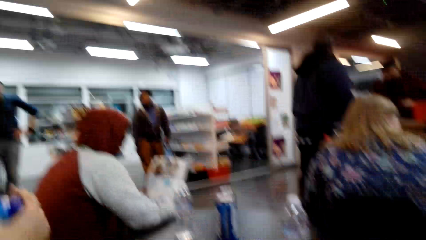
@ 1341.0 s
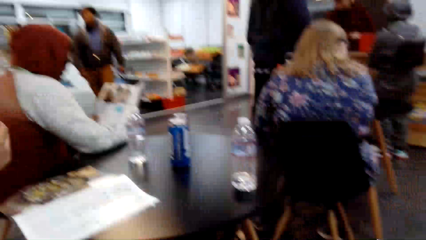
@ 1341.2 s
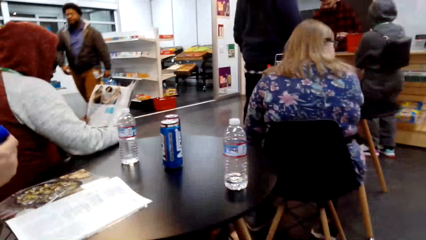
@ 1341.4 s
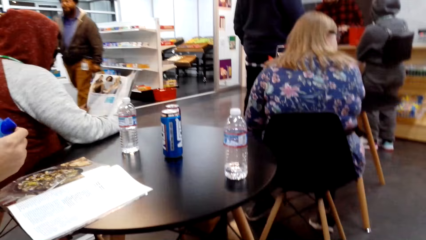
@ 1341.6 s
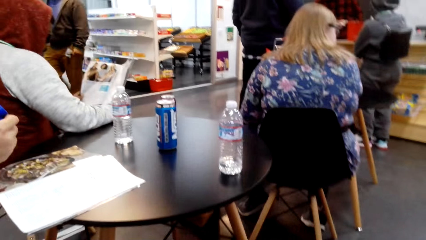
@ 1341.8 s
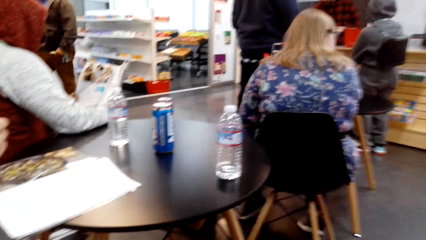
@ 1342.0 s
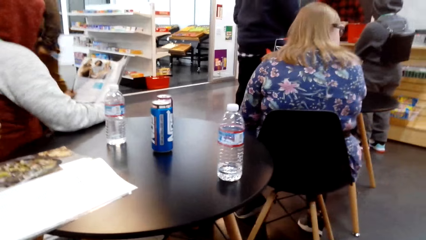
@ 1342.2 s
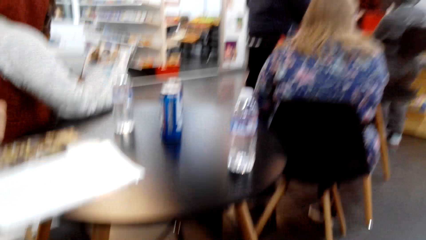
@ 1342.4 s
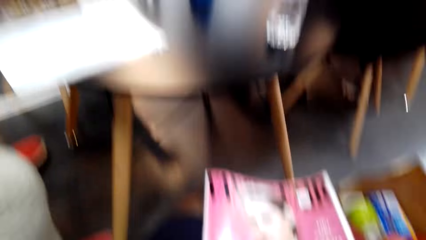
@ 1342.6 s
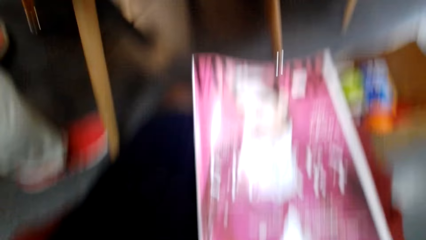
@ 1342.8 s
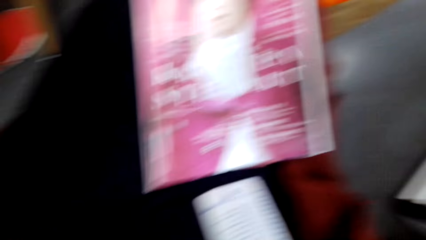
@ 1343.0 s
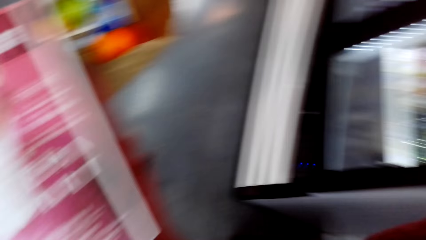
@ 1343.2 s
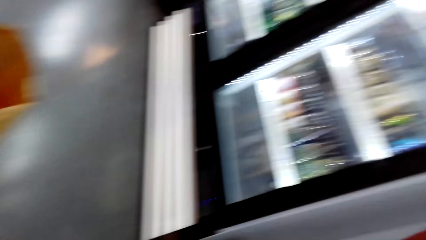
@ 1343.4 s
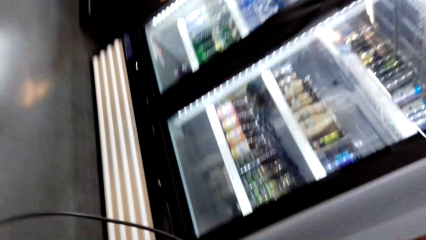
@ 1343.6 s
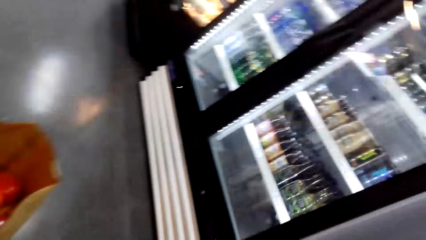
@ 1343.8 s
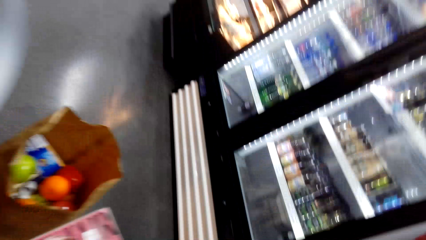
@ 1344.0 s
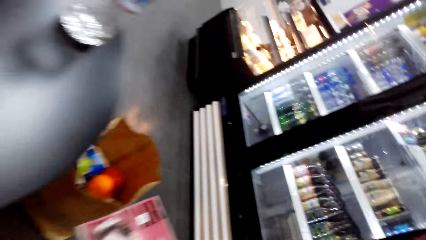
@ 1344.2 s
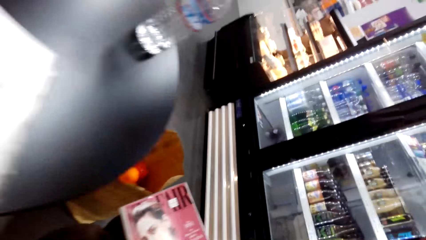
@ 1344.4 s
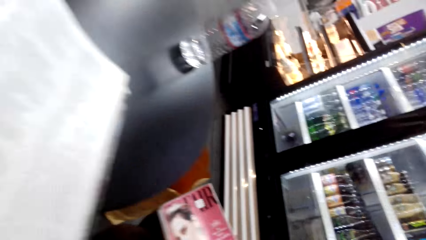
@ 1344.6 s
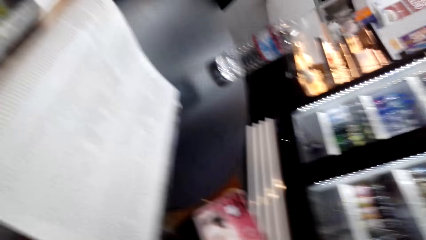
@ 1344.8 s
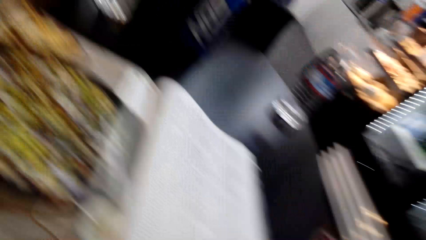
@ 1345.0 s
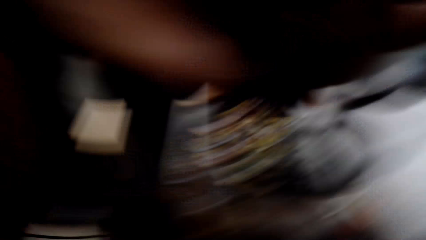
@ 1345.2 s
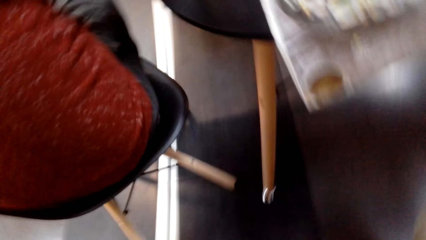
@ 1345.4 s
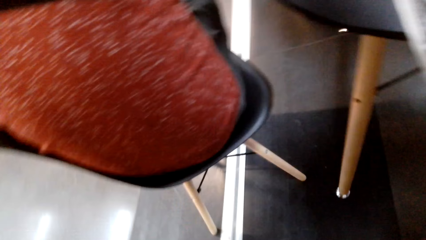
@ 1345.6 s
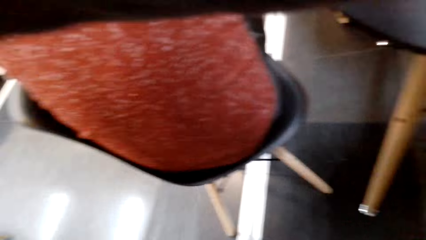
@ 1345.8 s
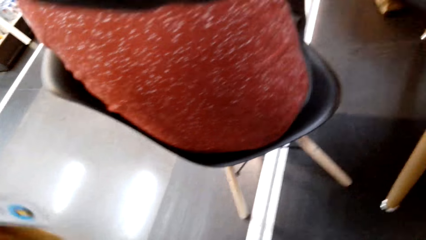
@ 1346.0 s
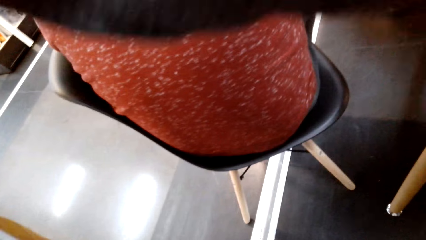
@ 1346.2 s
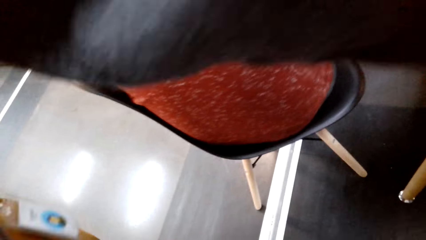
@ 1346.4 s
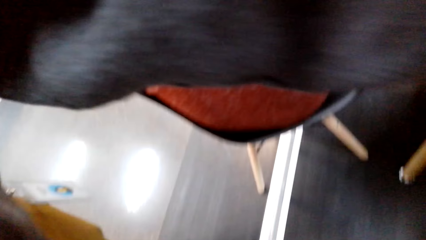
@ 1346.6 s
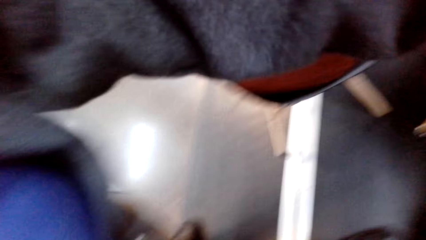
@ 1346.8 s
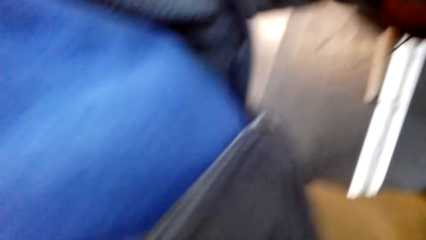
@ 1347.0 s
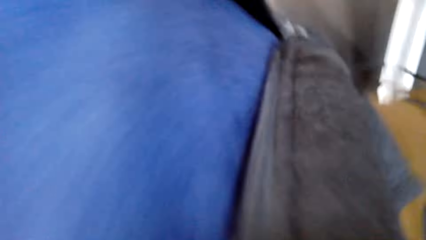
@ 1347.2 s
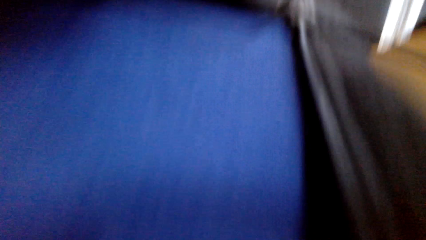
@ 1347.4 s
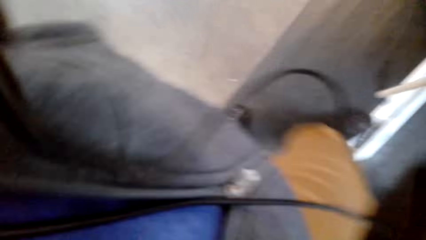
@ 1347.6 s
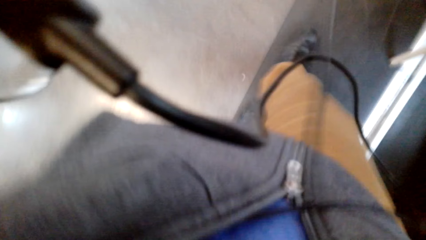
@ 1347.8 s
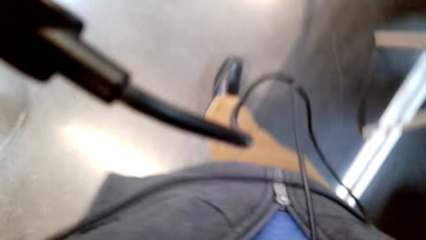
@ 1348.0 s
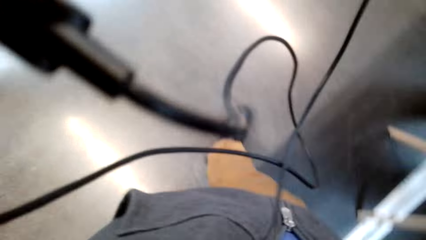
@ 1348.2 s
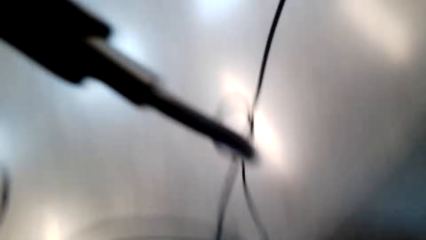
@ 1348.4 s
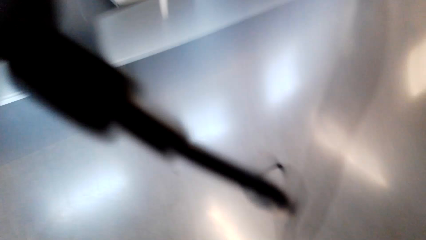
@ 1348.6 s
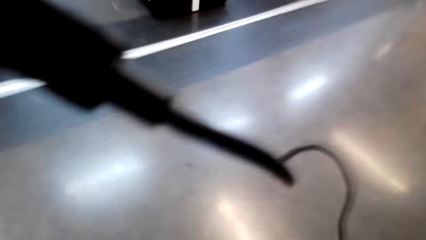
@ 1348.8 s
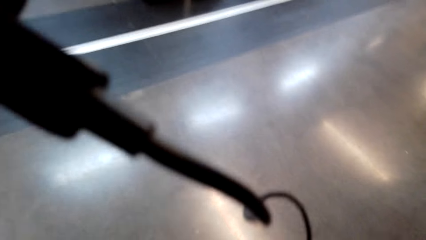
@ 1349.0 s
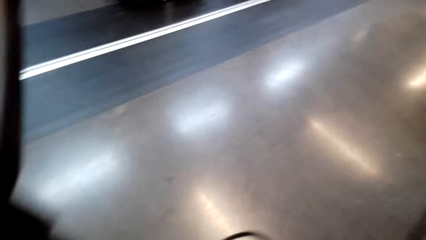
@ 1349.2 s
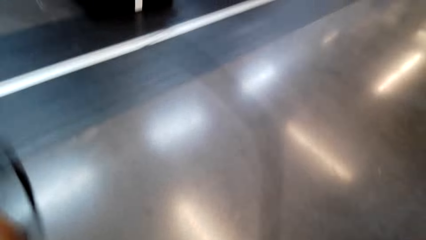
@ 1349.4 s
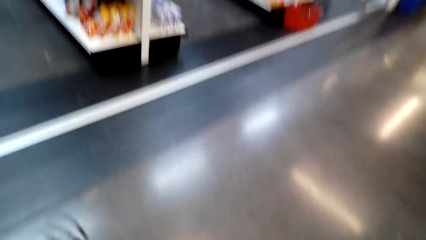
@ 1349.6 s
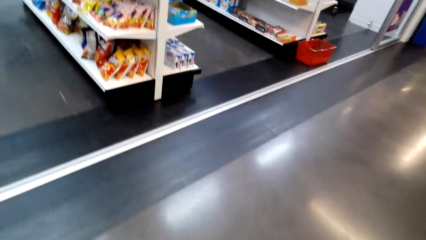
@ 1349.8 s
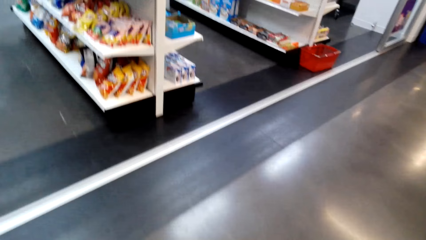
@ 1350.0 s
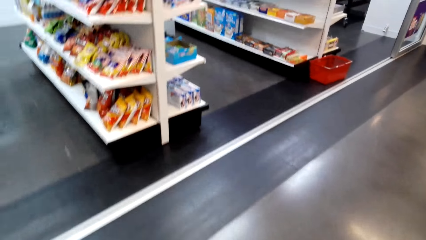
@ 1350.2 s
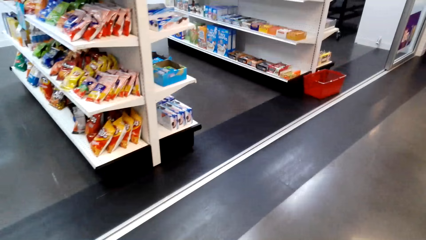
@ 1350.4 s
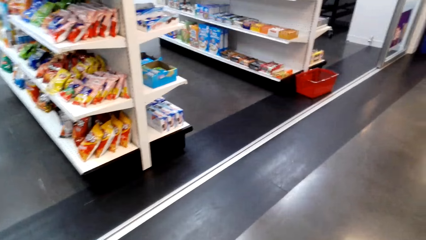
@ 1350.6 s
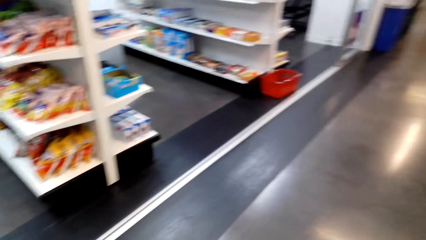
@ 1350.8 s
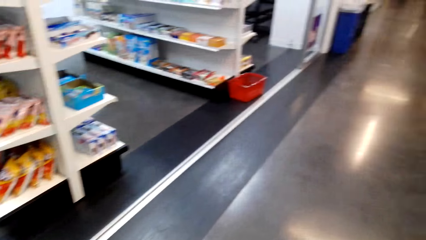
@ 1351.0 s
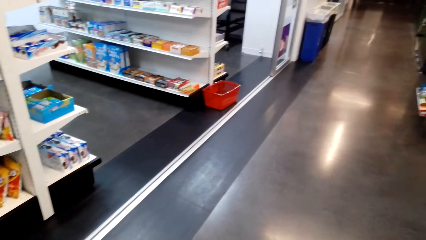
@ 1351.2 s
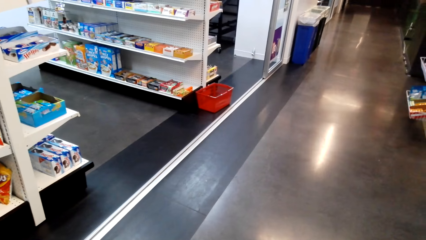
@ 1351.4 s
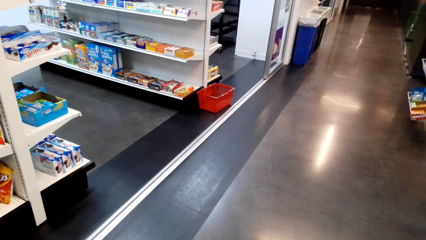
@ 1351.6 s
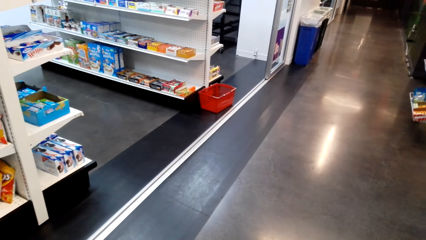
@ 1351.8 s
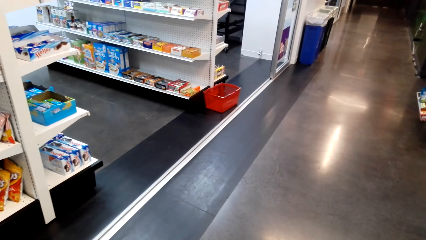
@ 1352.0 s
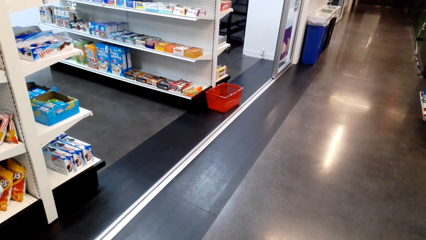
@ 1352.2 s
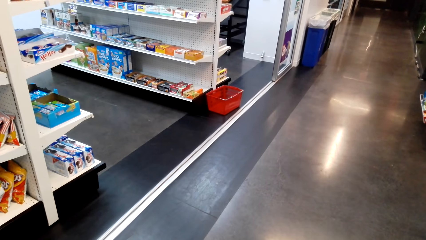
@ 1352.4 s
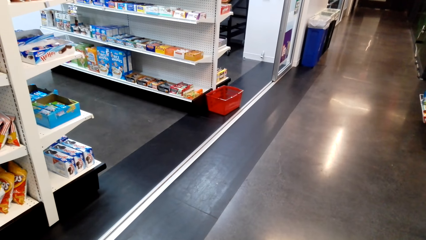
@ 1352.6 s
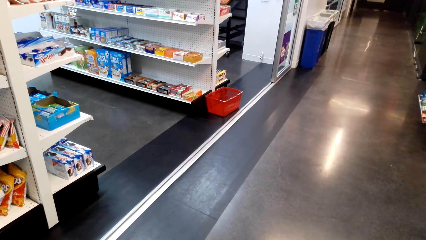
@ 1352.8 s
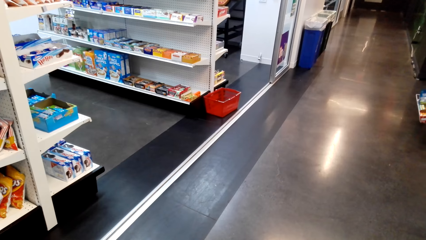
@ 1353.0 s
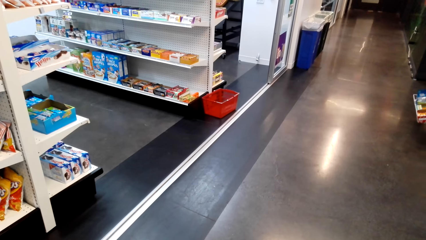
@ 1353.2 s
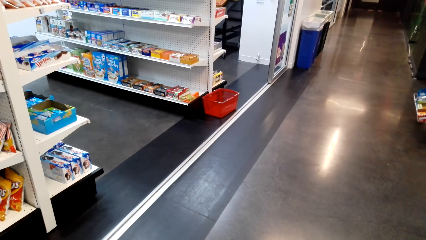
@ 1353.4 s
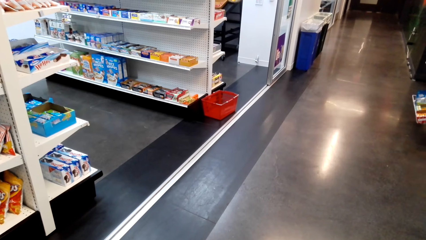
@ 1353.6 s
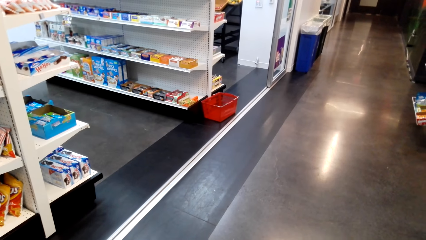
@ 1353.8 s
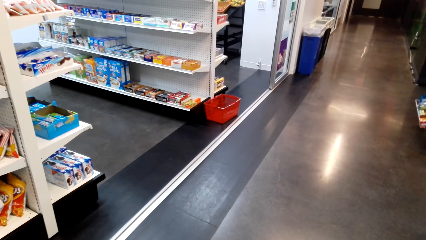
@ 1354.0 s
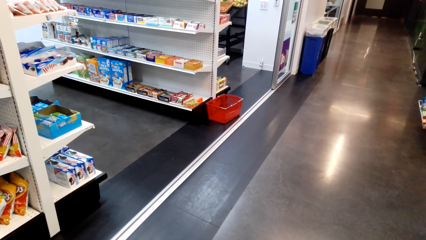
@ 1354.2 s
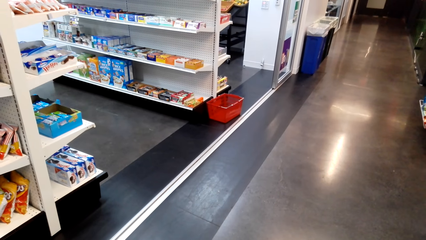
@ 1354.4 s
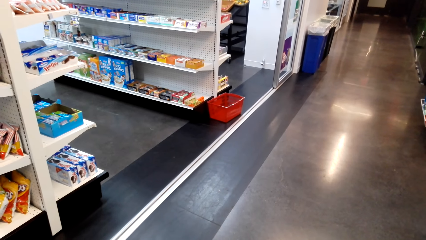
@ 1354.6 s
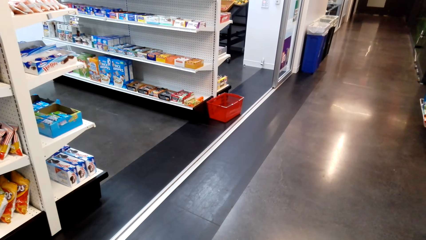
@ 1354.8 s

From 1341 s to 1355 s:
A man walks around. The camera wearer looks around. They look at the magazine. They look around. They walk in the room holding something. They look around.
